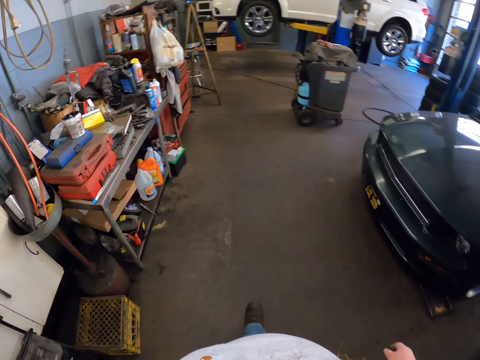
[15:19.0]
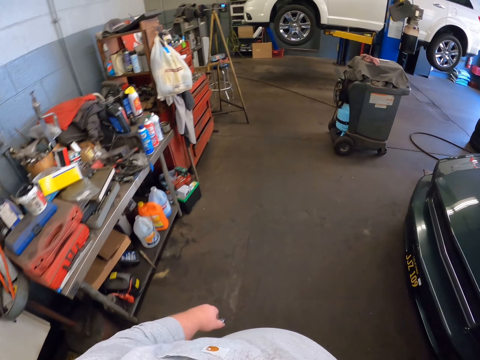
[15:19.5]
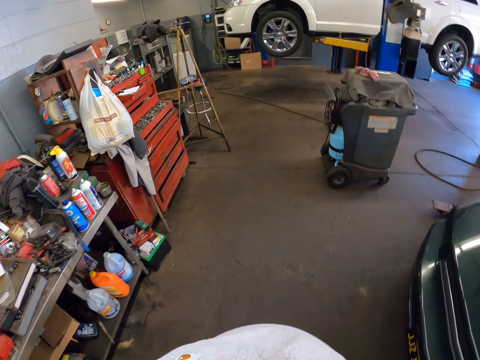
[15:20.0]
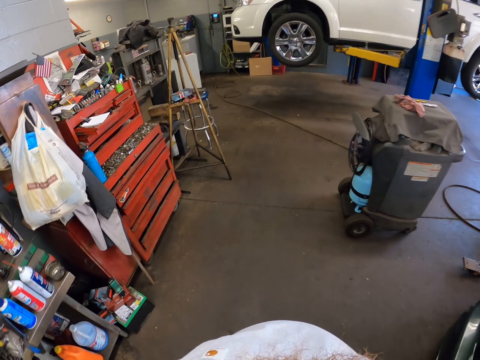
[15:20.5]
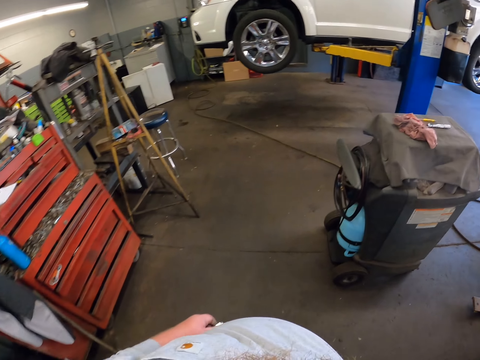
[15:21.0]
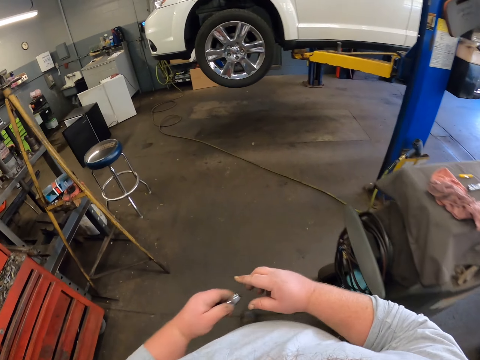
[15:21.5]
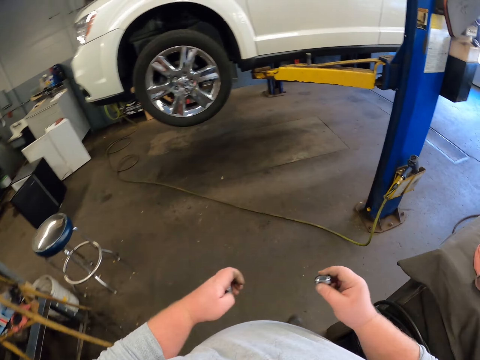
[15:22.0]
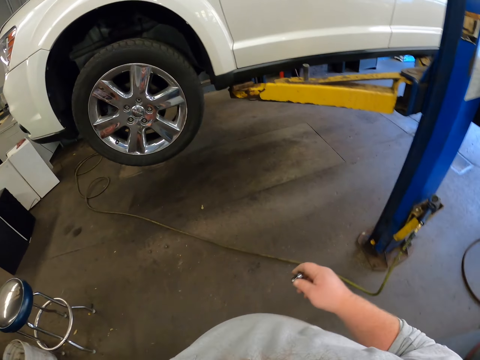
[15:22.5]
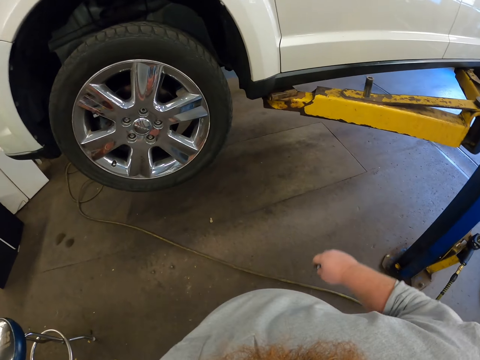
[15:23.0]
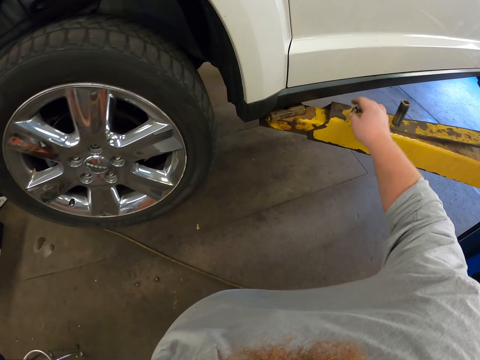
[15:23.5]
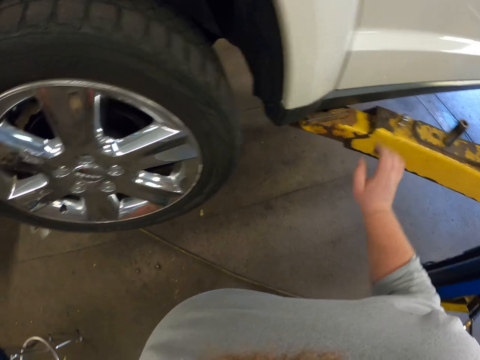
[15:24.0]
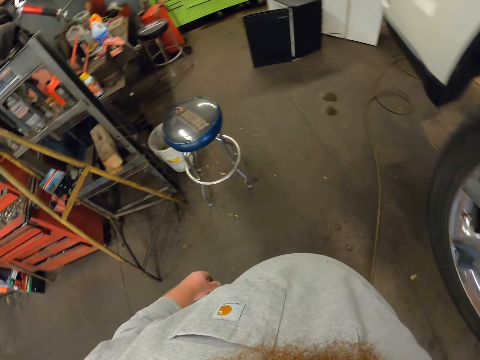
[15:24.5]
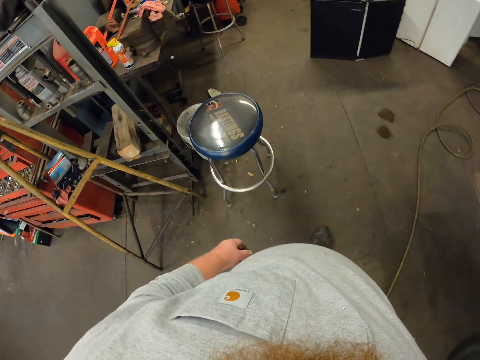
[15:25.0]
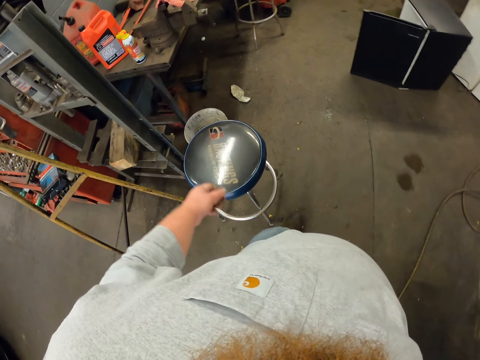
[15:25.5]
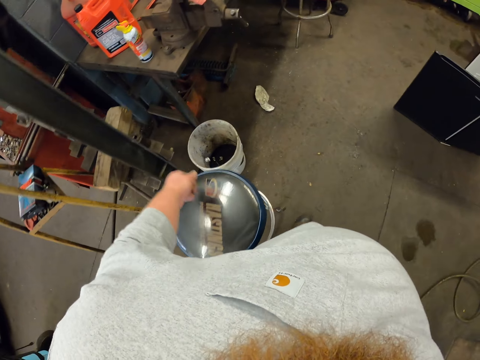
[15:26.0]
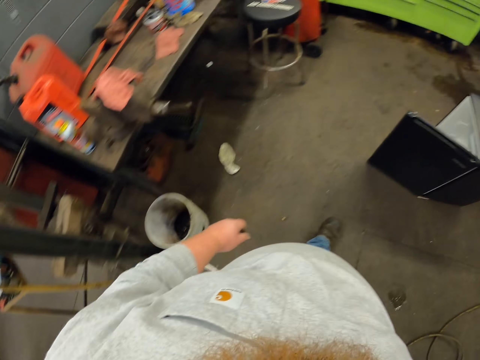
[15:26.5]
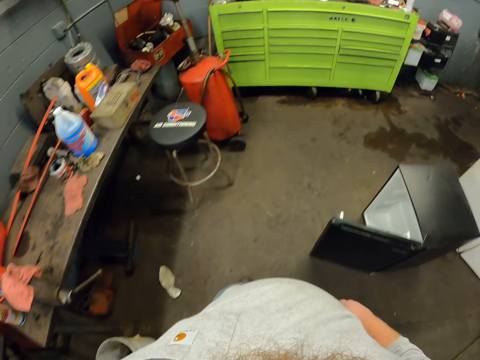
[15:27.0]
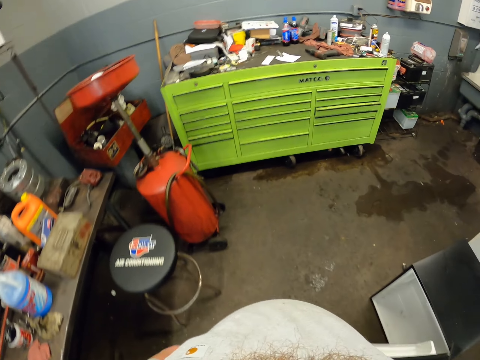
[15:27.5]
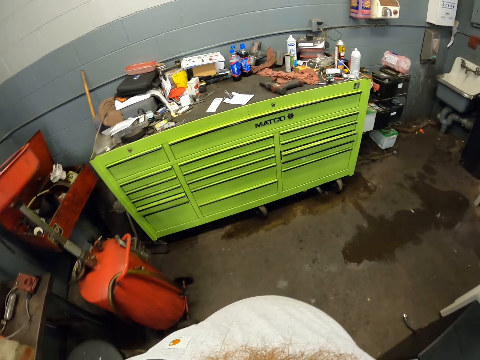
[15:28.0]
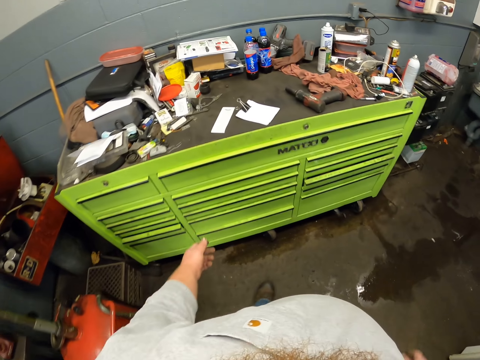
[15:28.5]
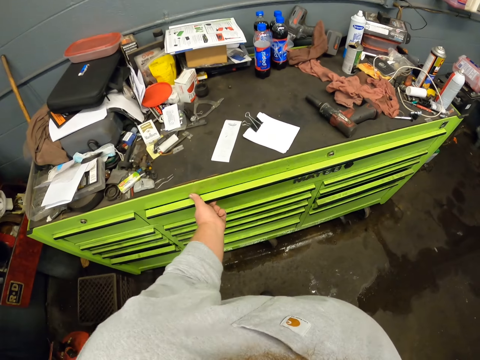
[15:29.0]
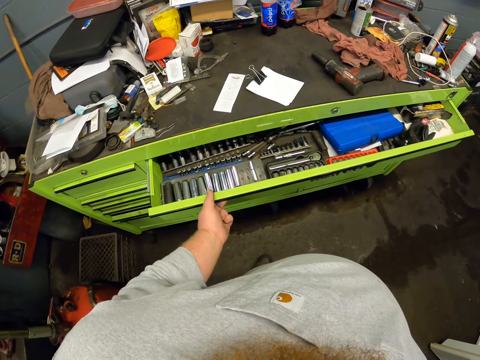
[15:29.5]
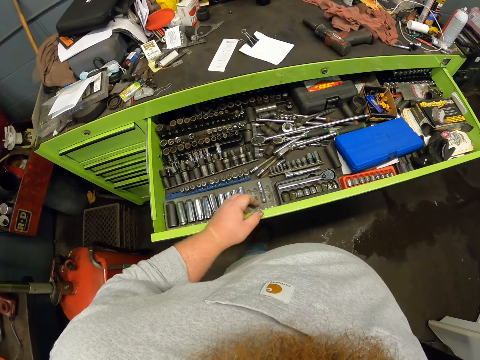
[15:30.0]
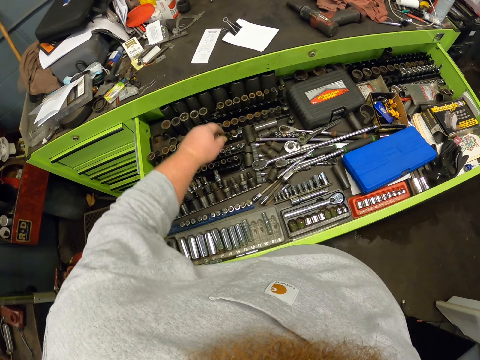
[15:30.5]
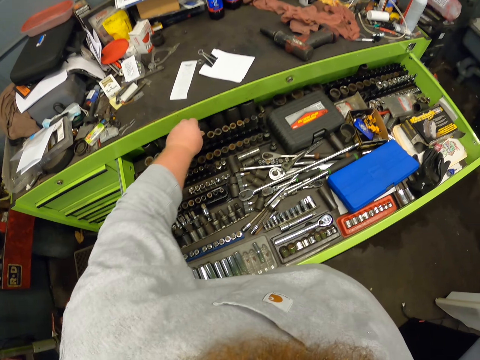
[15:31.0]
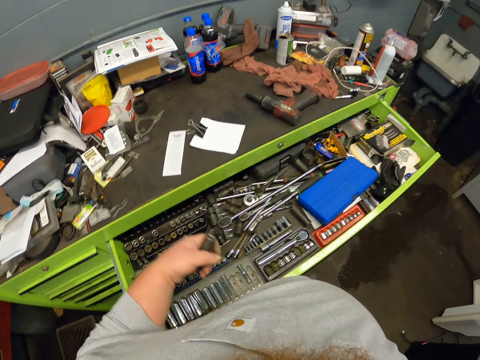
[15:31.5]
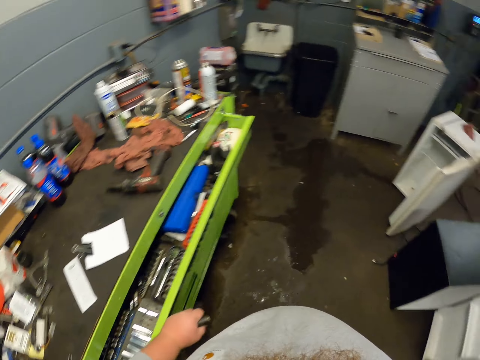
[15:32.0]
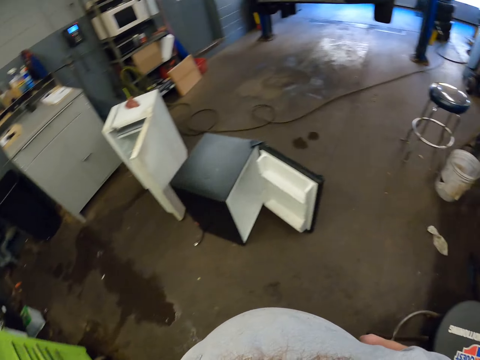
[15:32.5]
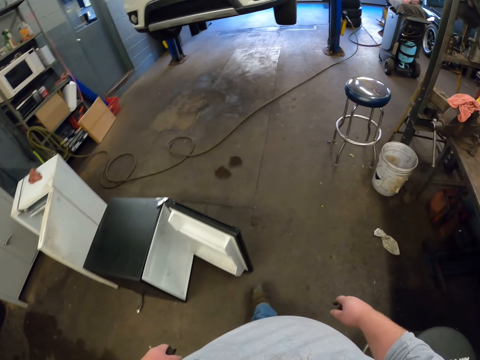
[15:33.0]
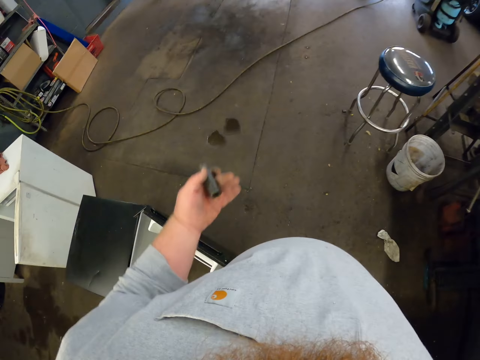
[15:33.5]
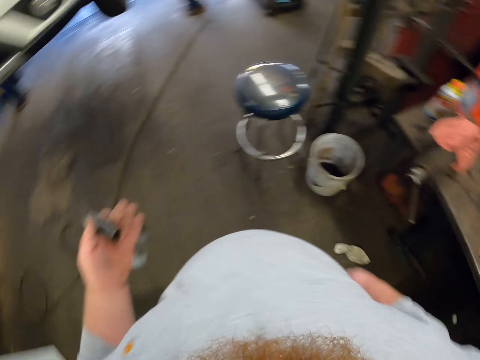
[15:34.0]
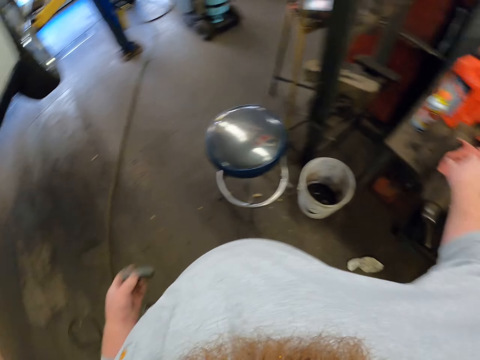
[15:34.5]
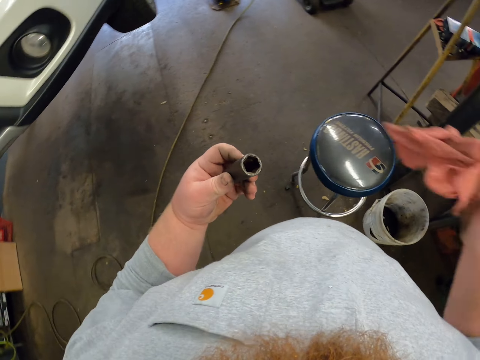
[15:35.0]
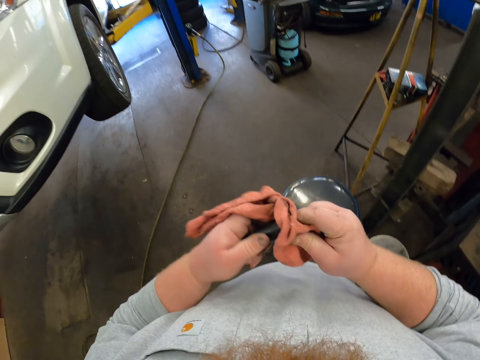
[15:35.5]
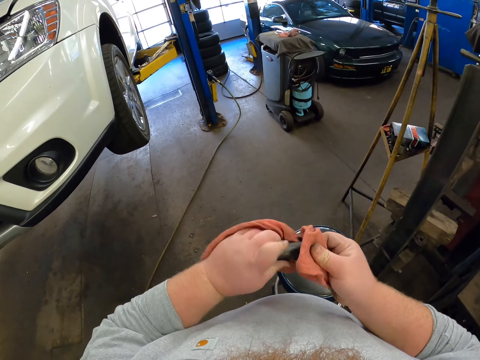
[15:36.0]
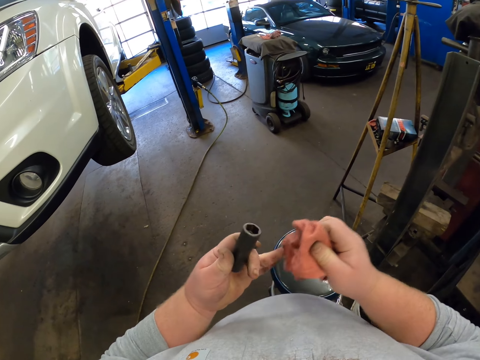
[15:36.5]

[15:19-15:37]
The camera wearer moves the lug to his right hand. He takes the lug nut. He walks towards the car. He places the lug on the lifting platform. He drops the lug nut. He walks towards the stool. He drops the lug in the bucket. He walks towards the drawer. He opens the drawer. He touches the sockets. He picks up the socket. He closes the drawer. He walks towards the car. He lifts the socket. He picks up the cloth. He wipes the socket with the cloth.

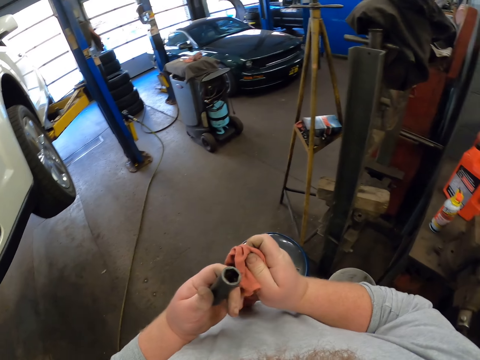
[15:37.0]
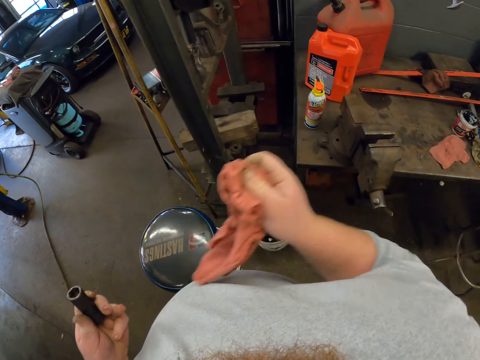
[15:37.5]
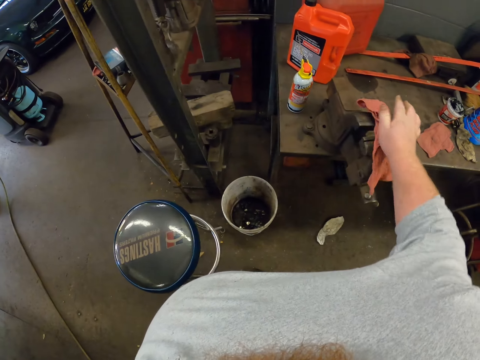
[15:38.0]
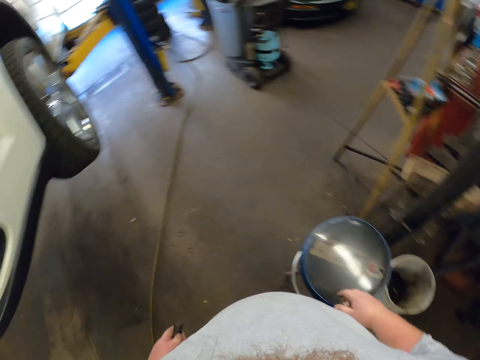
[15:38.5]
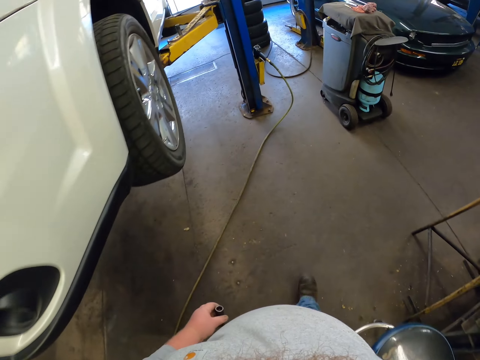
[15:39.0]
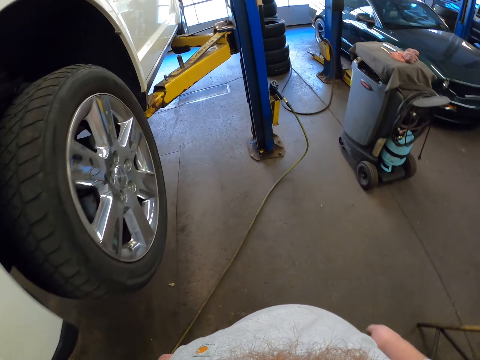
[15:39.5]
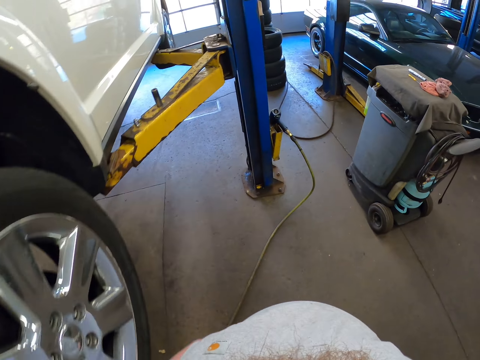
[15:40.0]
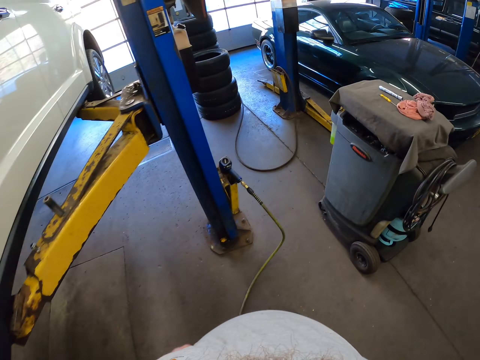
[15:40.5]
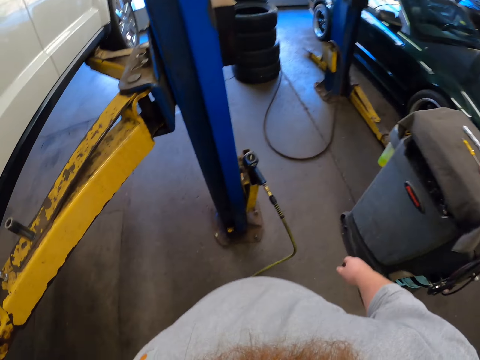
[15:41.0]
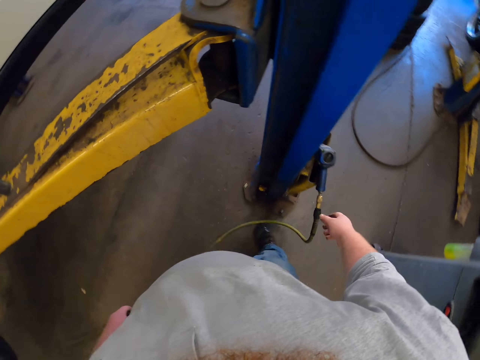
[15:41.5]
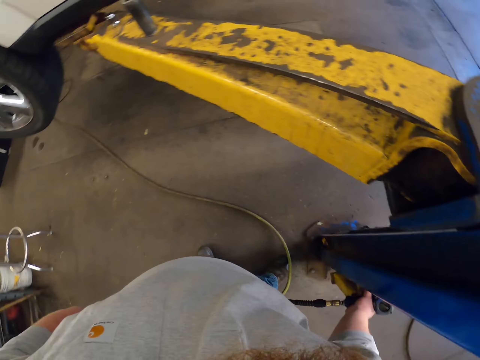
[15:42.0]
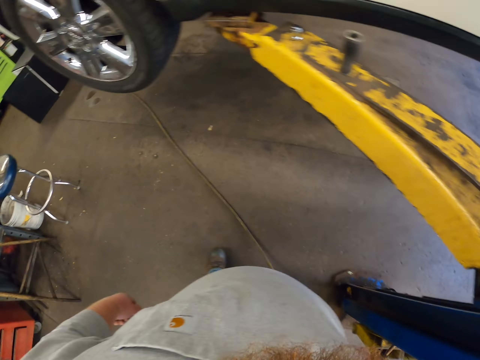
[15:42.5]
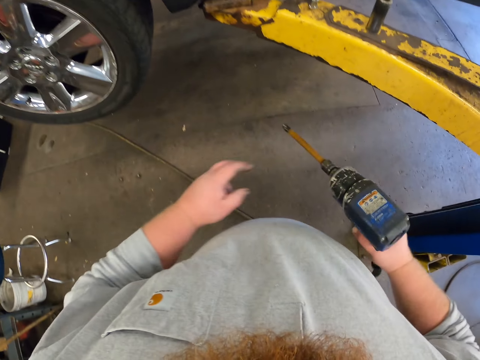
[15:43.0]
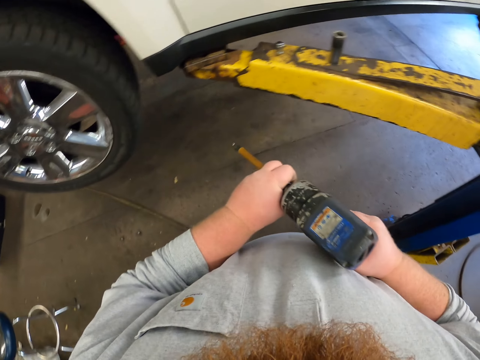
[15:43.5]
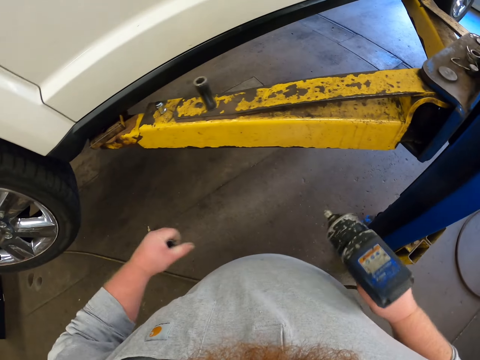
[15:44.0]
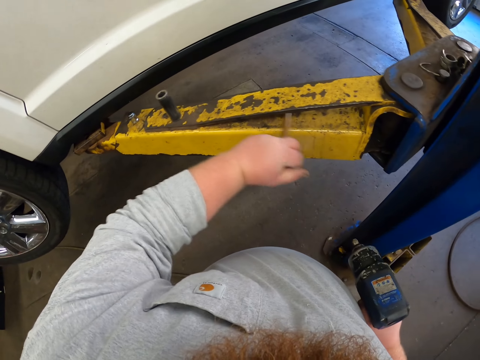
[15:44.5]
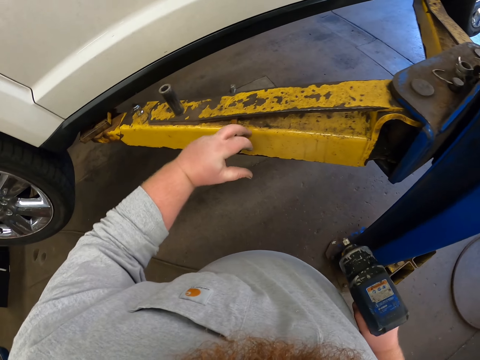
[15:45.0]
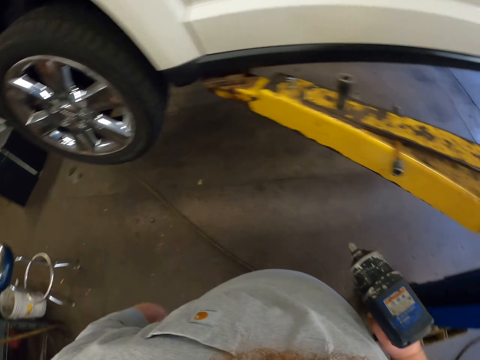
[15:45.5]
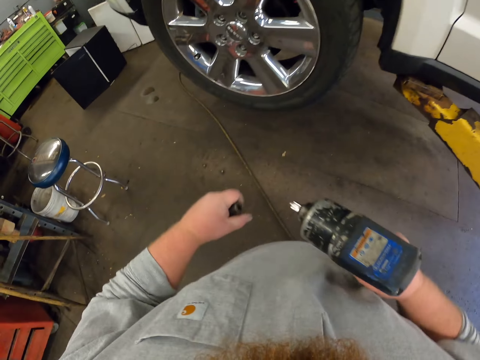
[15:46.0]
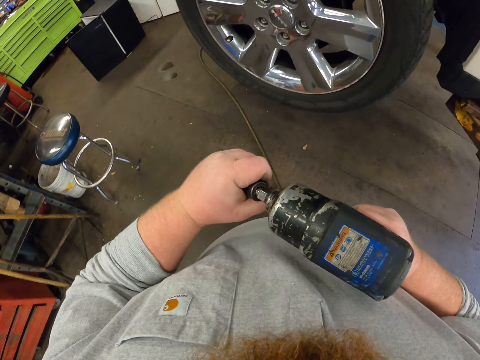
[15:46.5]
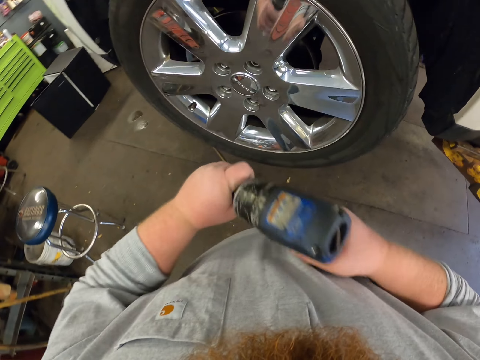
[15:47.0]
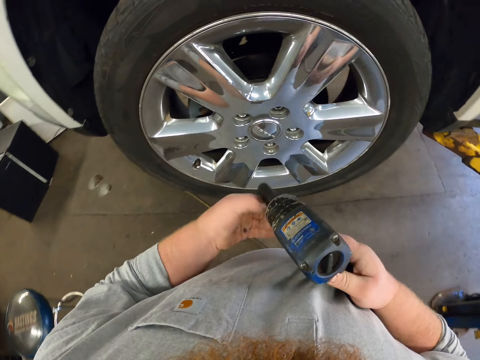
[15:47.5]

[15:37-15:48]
The camera wearer wipes fingers. They place the cloth back in its original position. They walk towards the drill and pick up the drill. They remove the torque set from the drill. They place the torque set on the lifting platform. They move towards the car. They place the socket in the drill.
